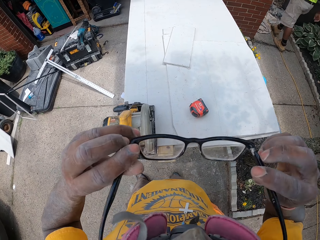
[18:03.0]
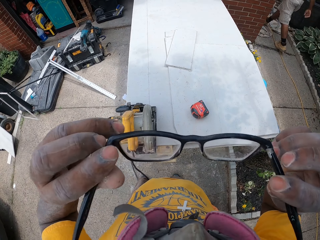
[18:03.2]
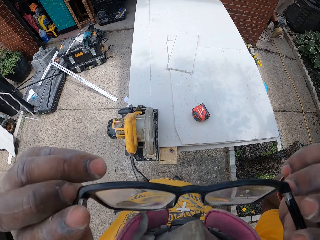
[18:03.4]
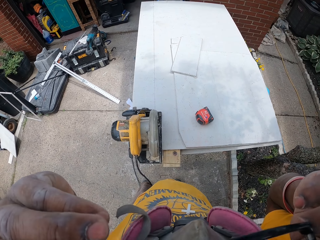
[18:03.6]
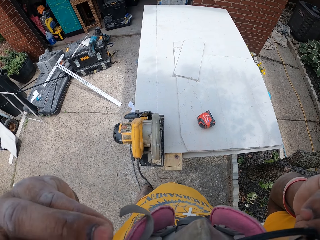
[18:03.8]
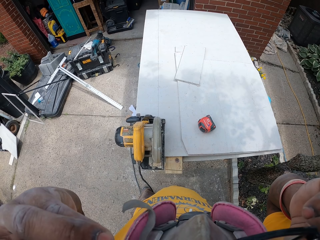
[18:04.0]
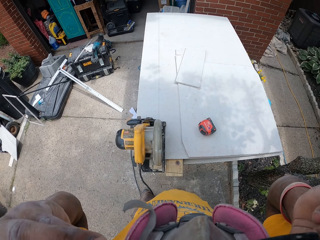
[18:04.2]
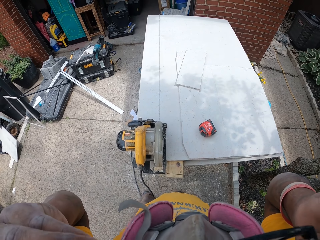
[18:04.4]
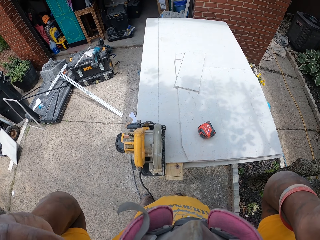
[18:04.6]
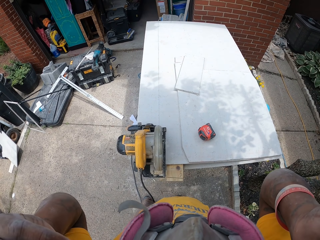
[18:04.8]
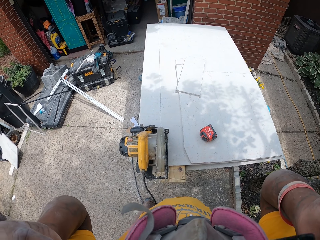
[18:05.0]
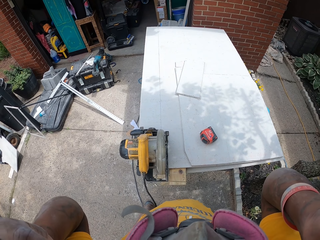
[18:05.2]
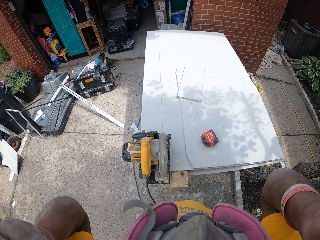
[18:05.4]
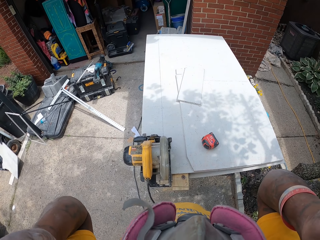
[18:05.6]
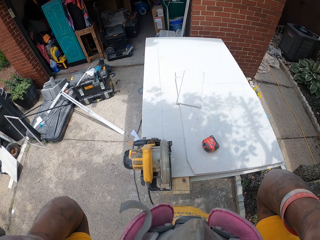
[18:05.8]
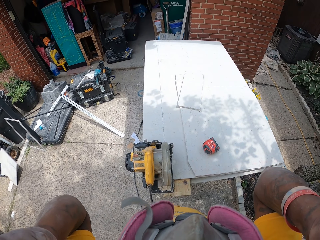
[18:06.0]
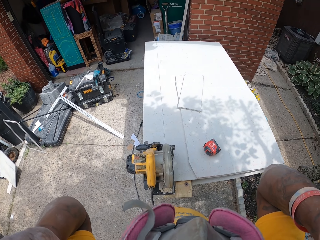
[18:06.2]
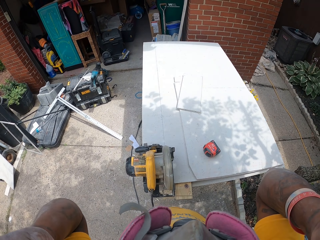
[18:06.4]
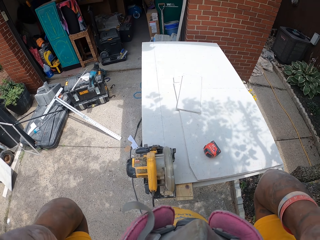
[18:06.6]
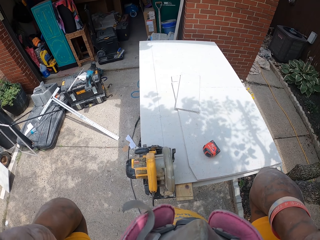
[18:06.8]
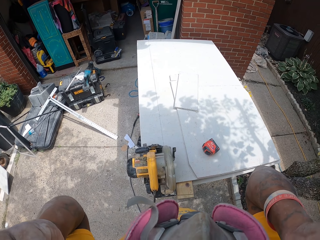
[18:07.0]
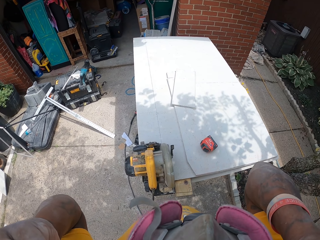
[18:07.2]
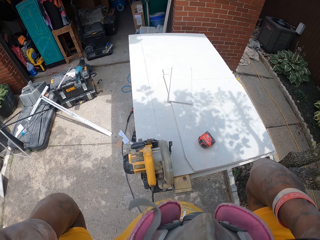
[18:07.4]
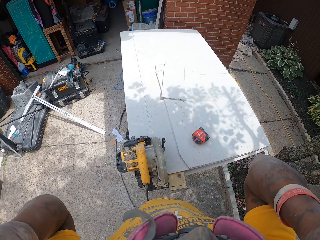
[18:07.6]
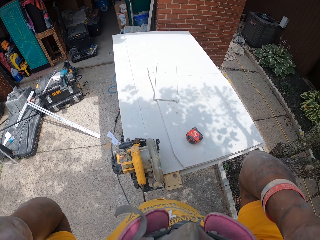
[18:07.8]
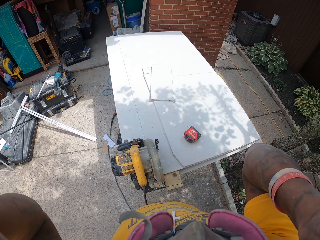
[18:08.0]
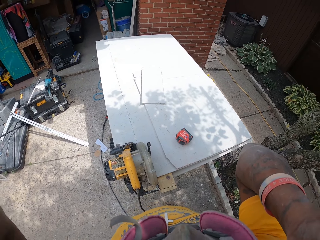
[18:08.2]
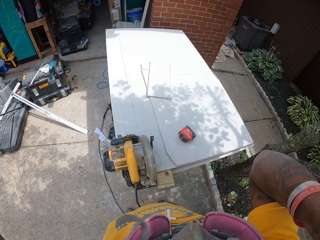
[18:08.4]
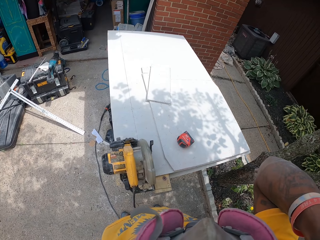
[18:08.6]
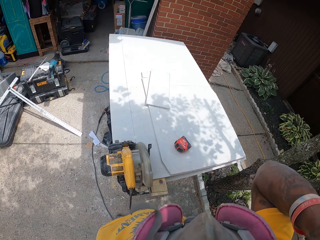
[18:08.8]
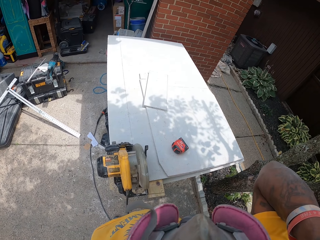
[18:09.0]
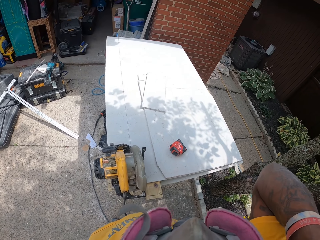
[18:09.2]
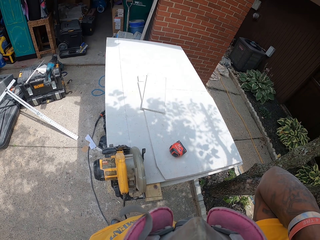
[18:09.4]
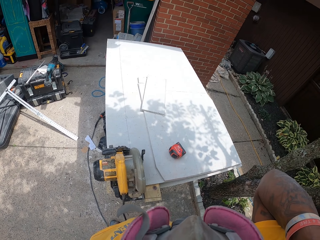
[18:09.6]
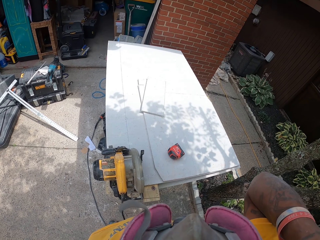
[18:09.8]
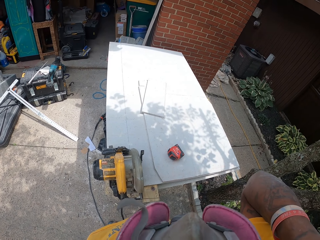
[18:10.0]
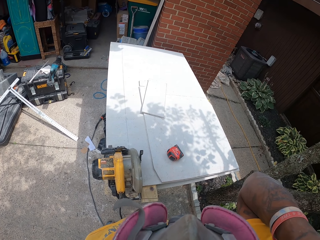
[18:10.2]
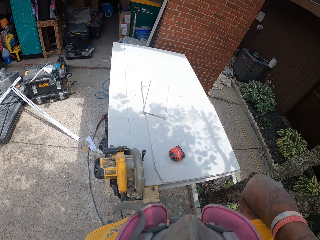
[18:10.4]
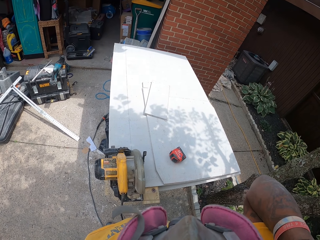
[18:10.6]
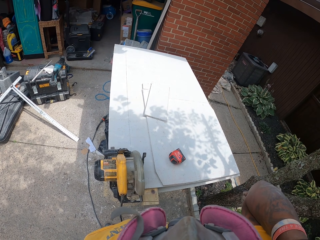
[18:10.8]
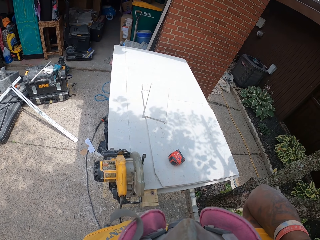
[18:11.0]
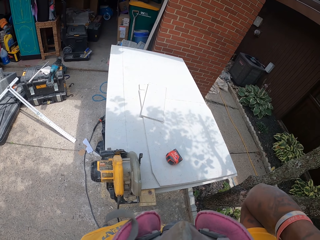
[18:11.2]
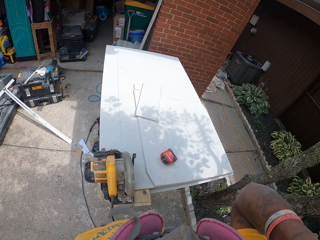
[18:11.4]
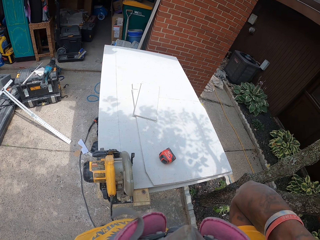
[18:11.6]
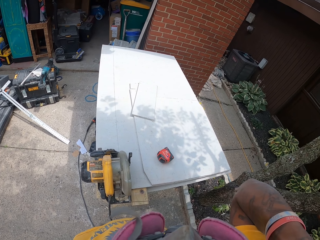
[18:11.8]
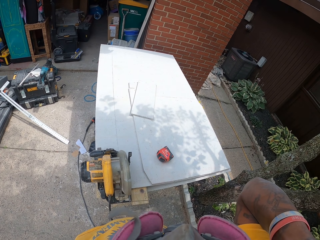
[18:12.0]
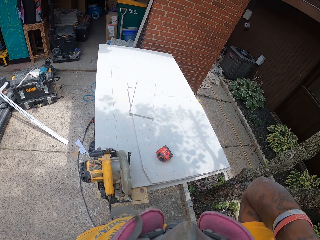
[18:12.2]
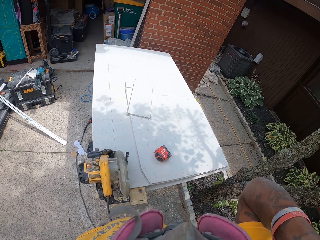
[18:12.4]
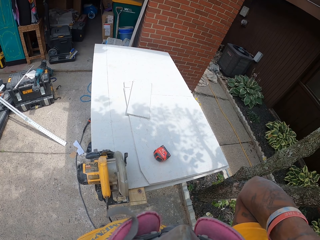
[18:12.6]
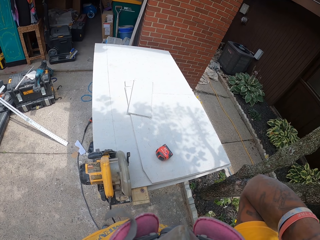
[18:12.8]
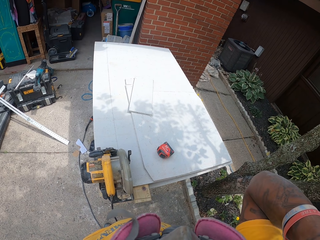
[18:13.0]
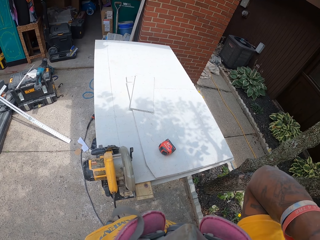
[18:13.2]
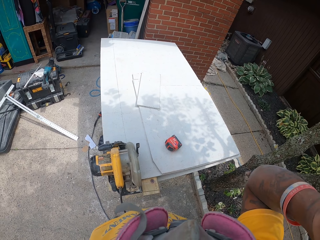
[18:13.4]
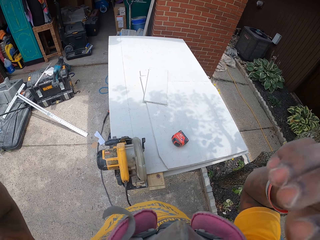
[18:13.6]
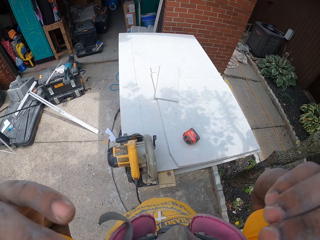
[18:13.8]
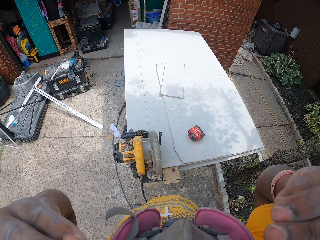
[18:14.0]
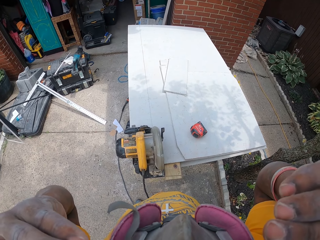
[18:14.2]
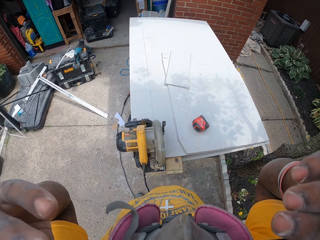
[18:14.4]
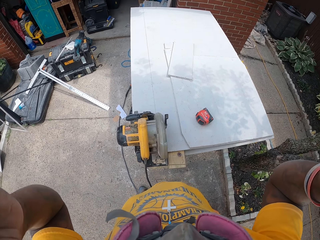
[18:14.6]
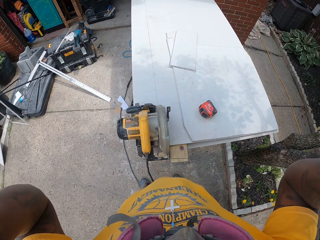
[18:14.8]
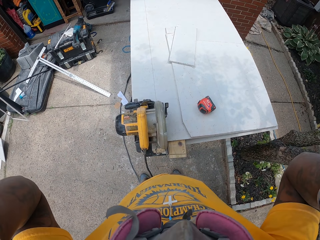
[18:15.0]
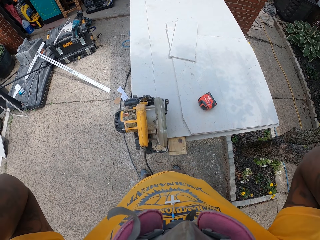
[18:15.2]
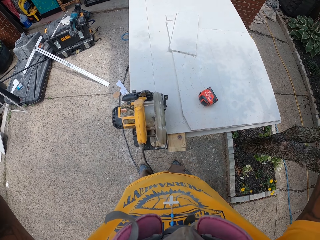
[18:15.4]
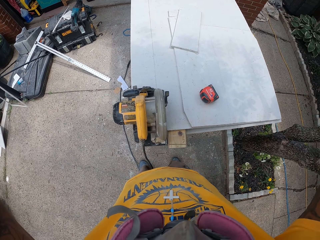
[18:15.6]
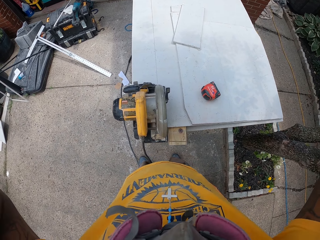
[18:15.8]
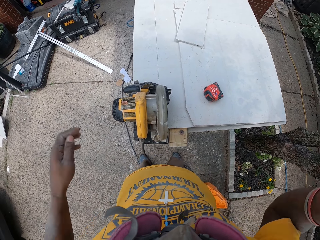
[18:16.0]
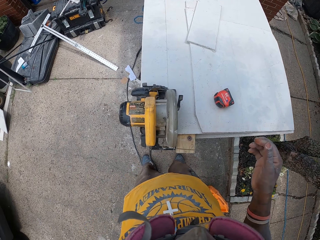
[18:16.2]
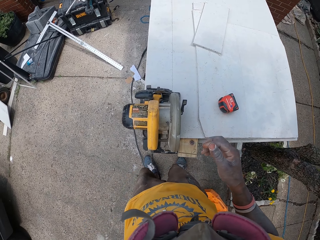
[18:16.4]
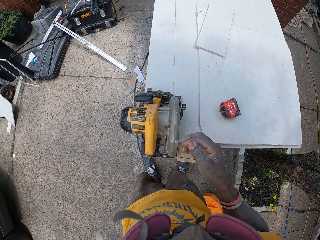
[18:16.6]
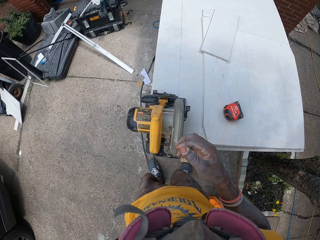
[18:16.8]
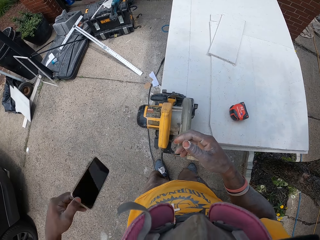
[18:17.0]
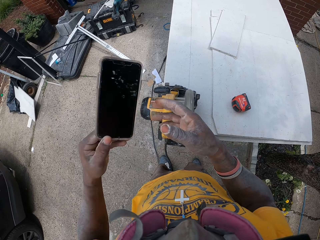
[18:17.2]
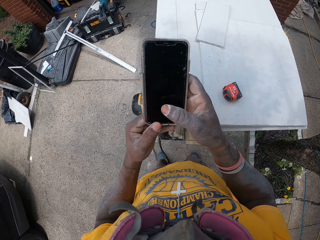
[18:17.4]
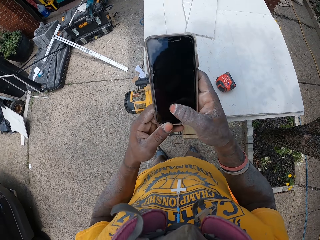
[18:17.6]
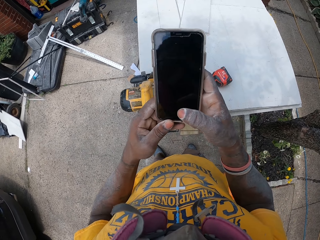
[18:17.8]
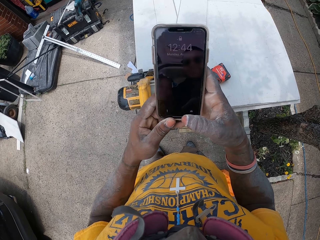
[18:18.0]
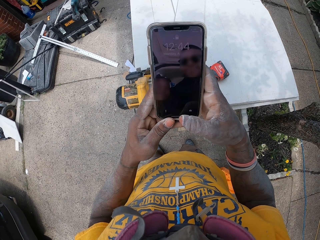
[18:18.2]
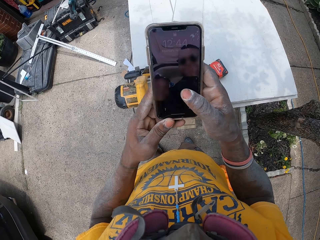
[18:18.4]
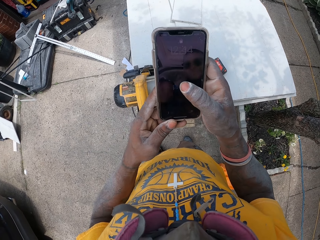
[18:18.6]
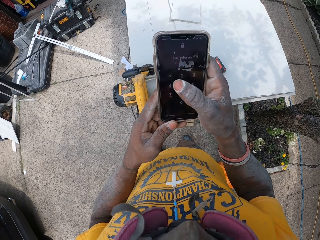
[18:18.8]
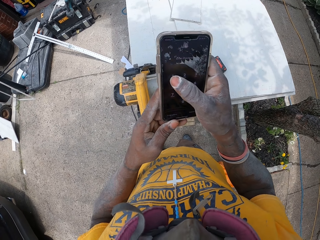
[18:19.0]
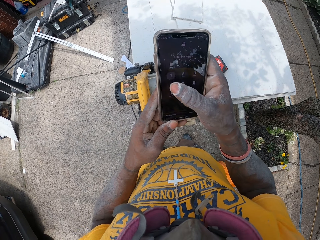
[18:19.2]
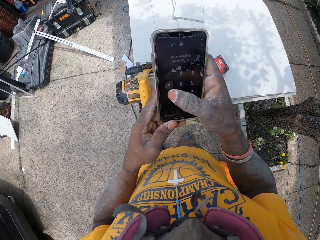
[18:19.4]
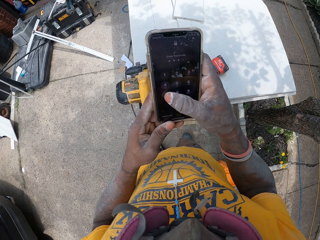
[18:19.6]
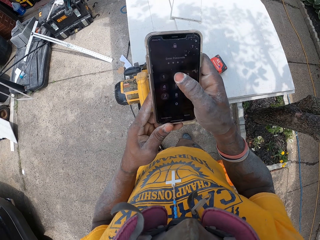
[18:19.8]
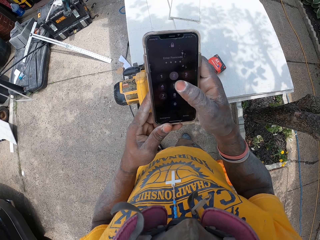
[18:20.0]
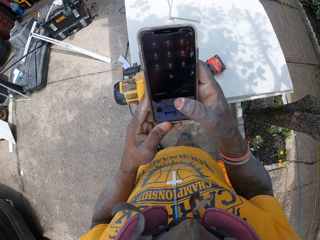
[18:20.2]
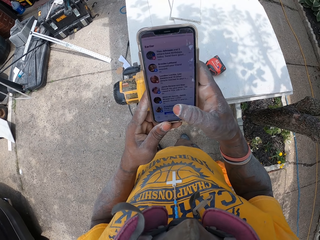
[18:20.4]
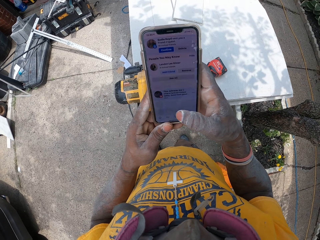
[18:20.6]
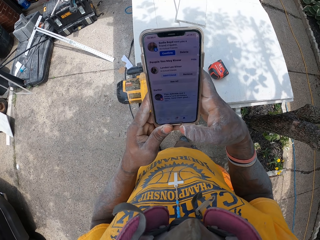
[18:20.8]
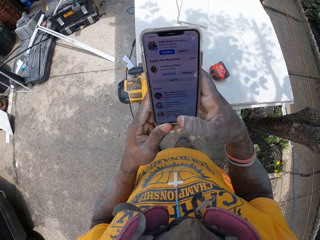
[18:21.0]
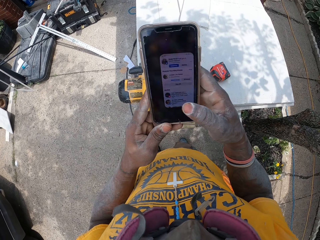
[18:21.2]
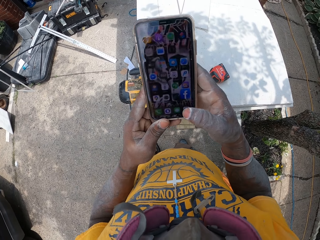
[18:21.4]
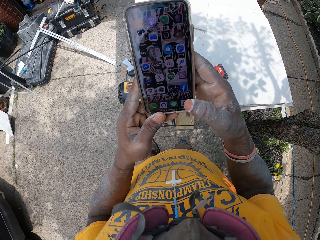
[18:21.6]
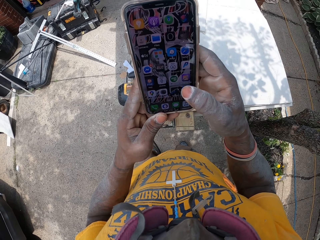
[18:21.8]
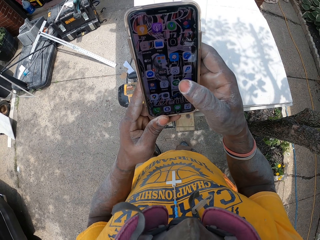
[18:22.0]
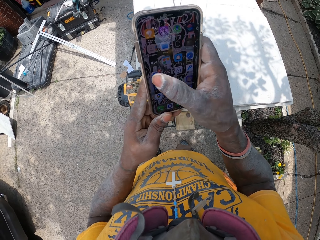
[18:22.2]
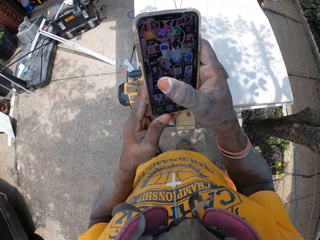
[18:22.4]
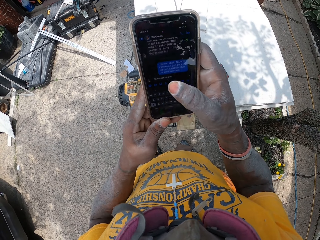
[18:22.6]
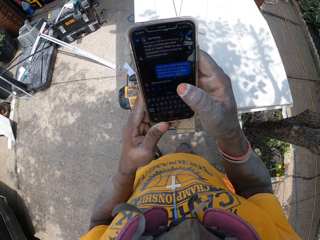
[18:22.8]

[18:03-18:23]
The camera wearer wears his eye glasses using both hands. He adjusts the glasses. He lowers his hands. He picks up a phone from his trouser pocket with his left hand. He operates the phone with his hands and holds the phone with the other hand.

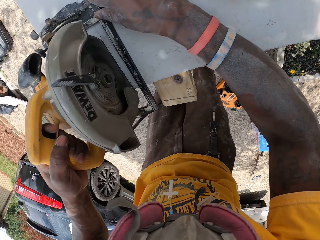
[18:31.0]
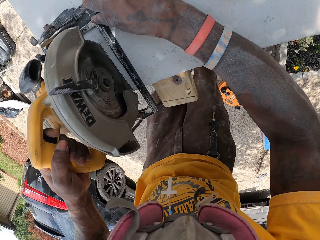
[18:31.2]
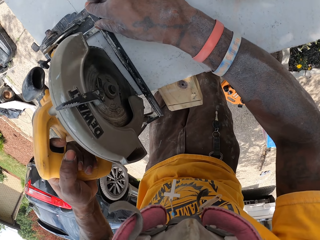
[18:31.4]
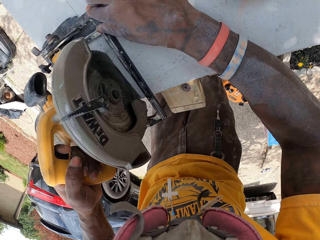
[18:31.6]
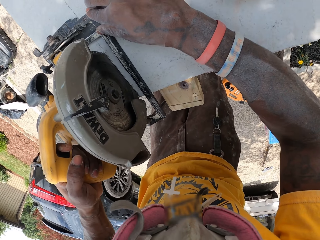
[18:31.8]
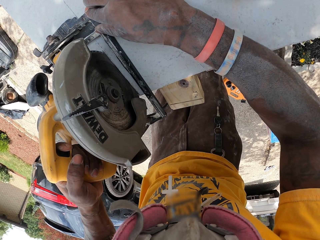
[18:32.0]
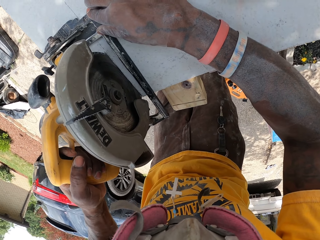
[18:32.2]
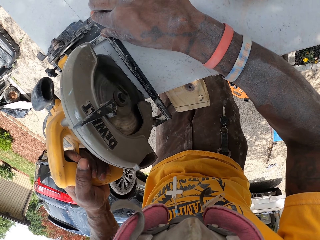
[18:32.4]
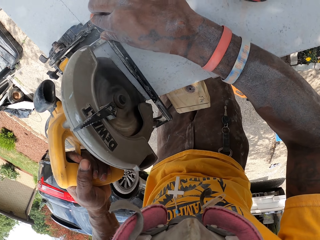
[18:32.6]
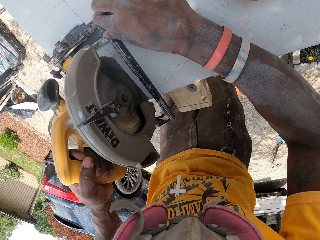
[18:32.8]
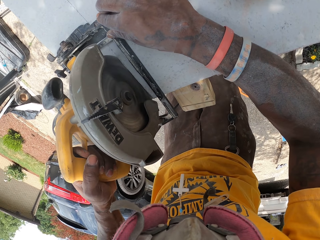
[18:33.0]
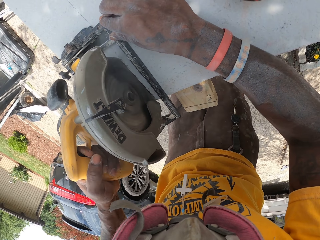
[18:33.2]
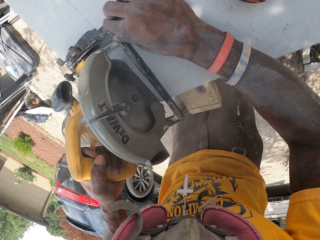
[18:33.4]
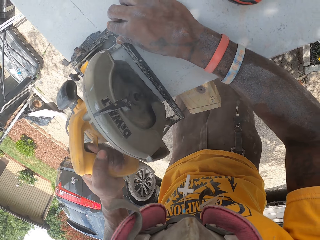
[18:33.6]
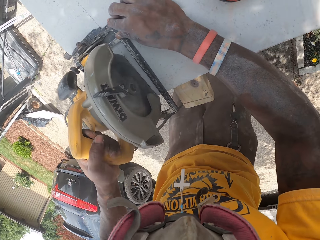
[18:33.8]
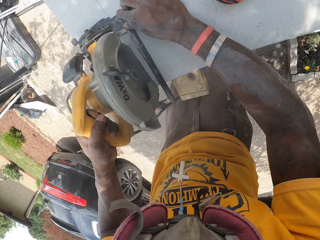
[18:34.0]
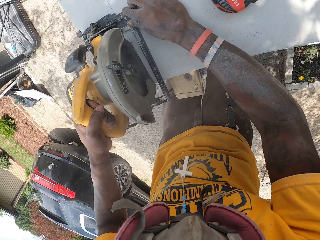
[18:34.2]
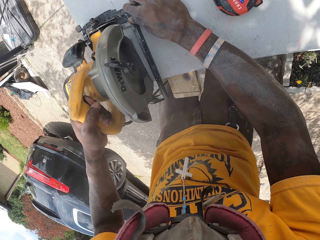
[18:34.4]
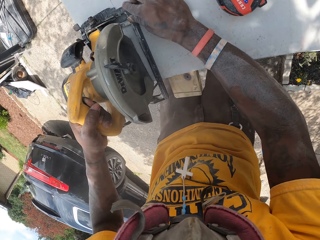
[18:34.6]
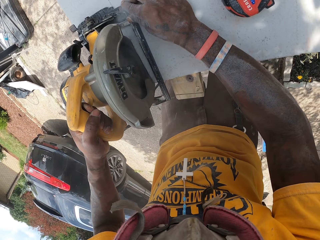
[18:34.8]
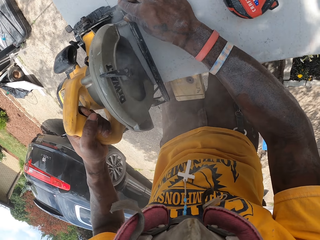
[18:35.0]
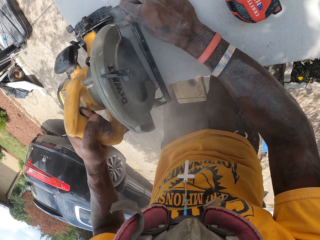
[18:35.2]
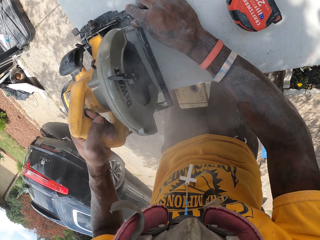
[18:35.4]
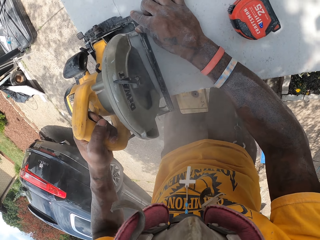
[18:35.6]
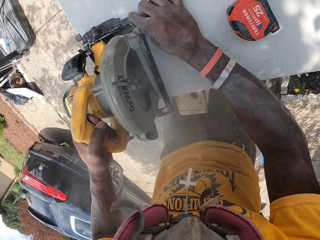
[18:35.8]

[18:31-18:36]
The camera wearer cuts a board.
